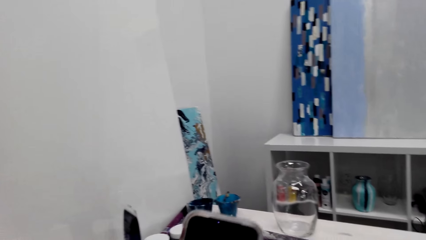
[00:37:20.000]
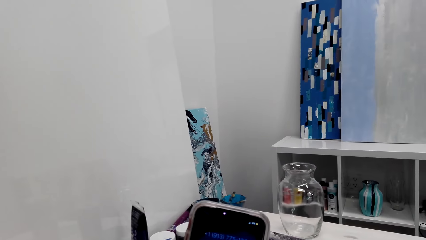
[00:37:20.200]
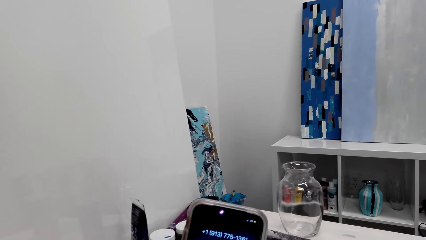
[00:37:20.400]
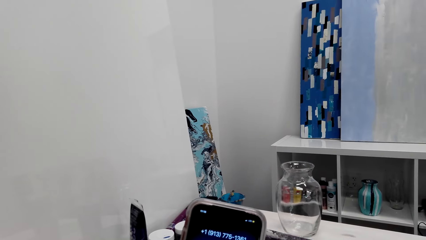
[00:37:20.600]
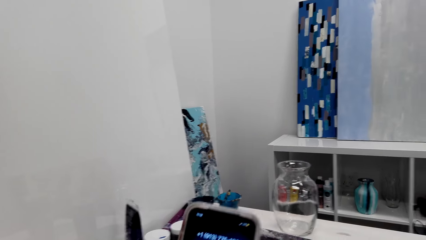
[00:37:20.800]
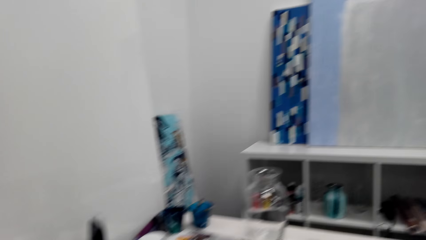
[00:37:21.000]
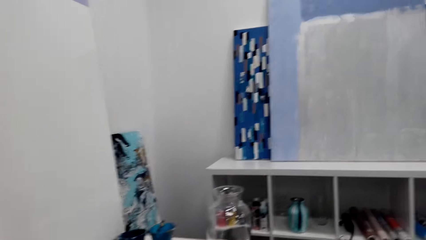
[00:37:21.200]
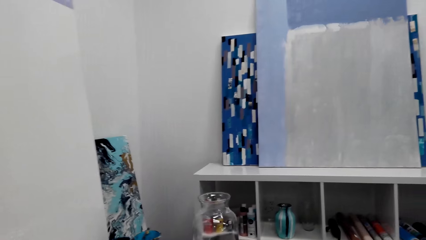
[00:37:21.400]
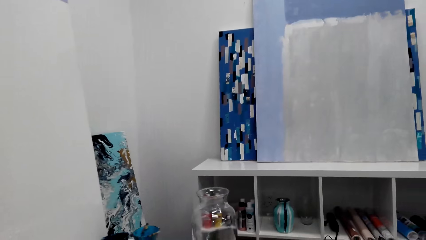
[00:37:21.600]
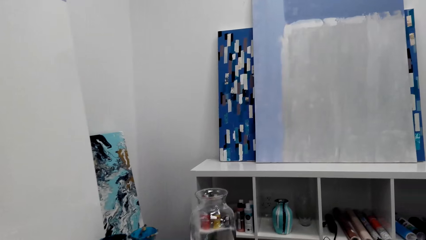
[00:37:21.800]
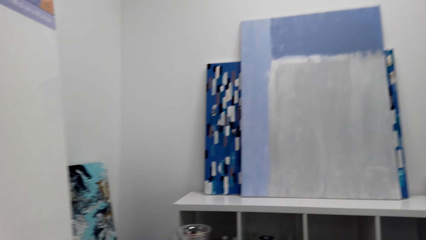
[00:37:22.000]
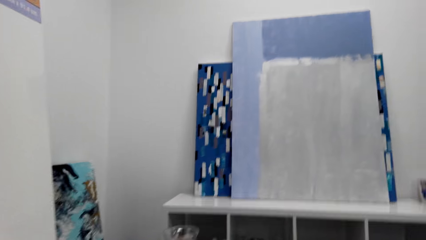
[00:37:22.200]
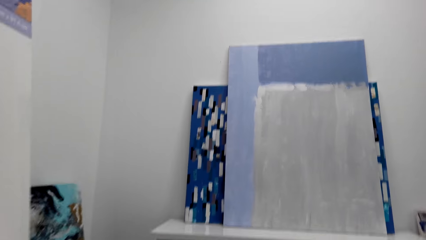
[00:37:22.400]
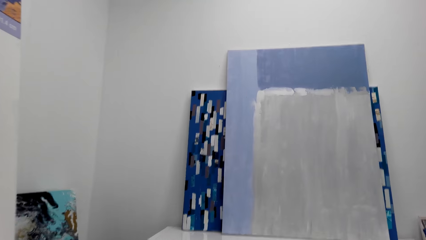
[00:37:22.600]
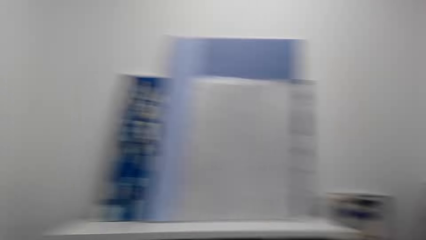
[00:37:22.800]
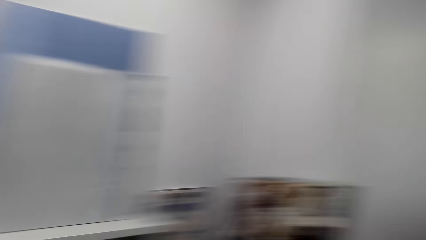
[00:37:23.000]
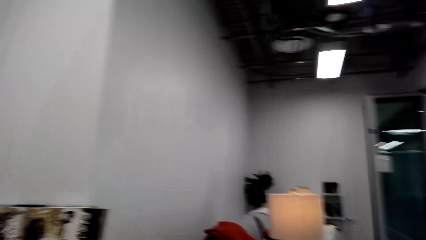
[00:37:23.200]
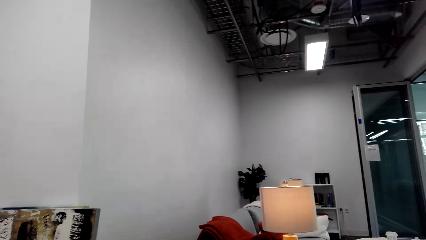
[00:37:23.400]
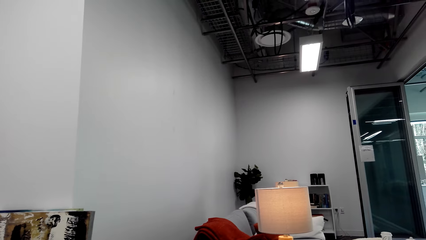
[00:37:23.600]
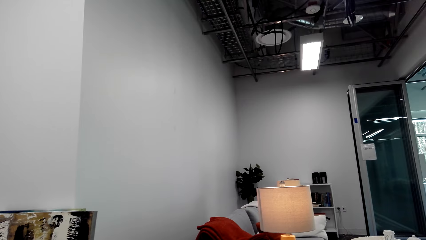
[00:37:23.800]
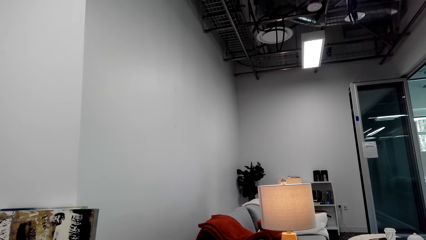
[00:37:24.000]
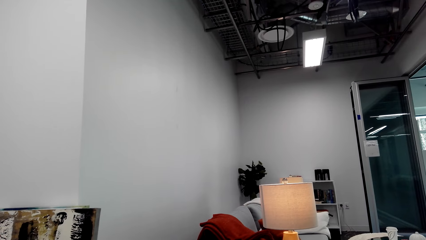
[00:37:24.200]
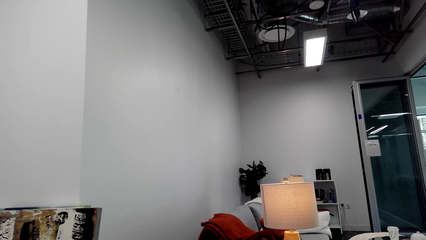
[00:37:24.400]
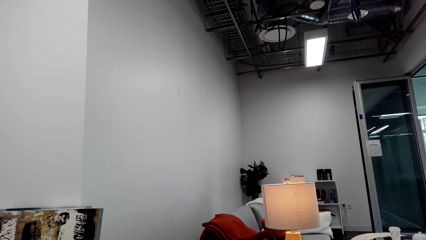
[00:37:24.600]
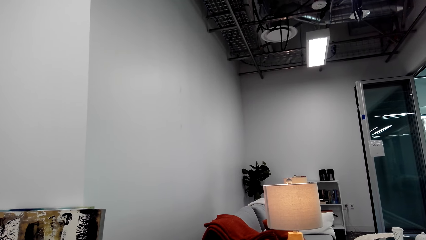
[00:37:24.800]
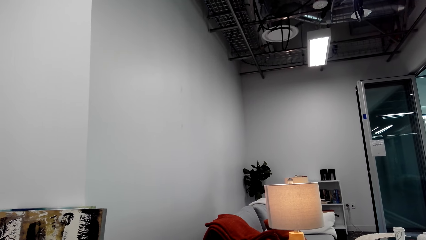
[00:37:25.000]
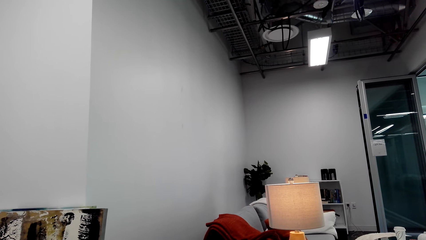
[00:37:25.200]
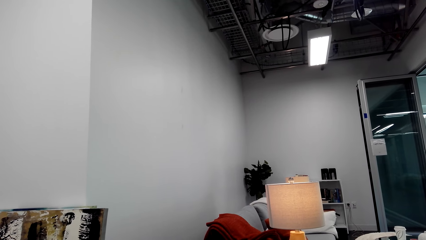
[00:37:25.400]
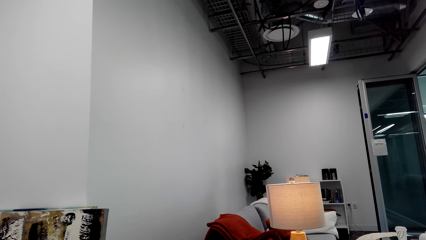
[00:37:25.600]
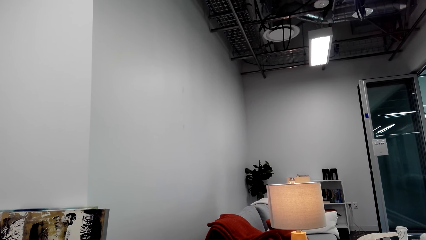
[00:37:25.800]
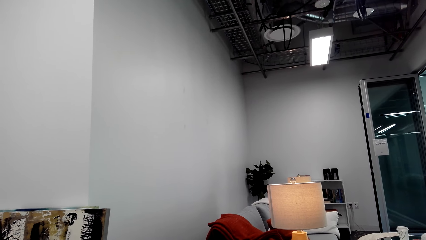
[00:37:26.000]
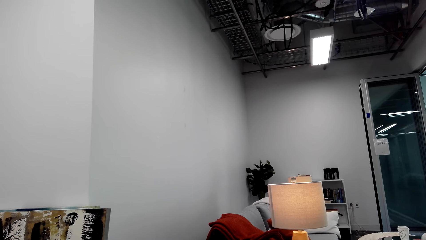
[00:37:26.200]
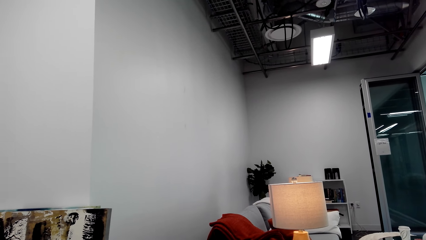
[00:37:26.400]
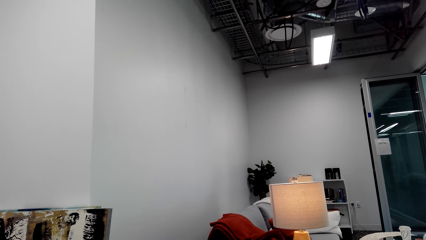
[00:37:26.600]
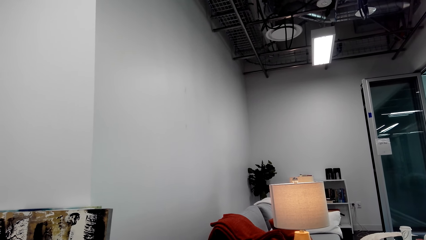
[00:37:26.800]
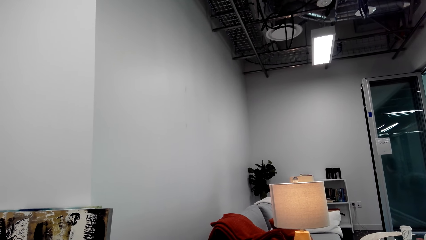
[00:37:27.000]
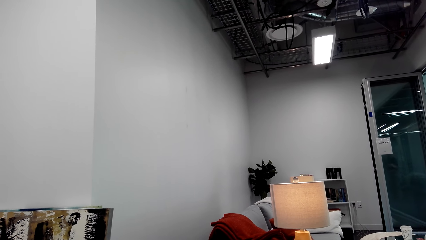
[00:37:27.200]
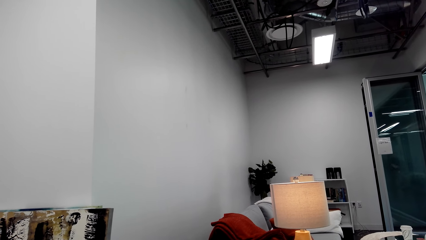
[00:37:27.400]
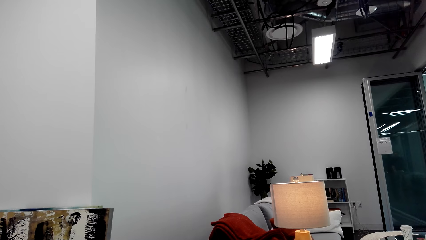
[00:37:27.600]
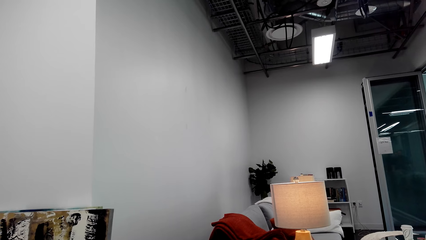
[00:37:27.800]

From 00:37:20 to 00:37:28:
The camera wearer operates the phone. They look at the phone. They look around.

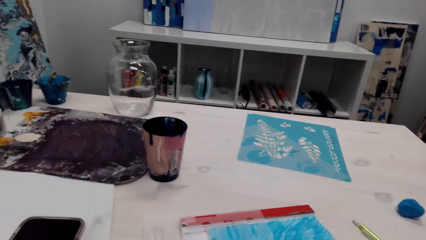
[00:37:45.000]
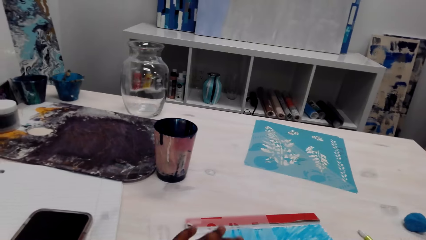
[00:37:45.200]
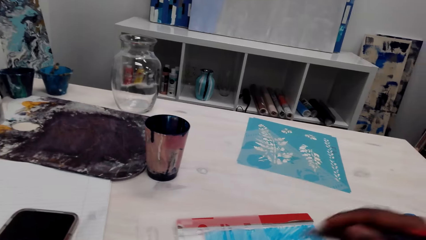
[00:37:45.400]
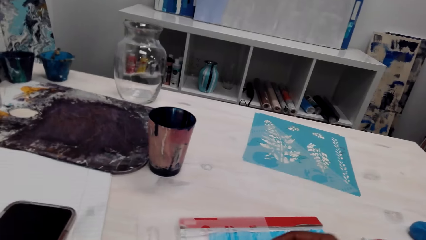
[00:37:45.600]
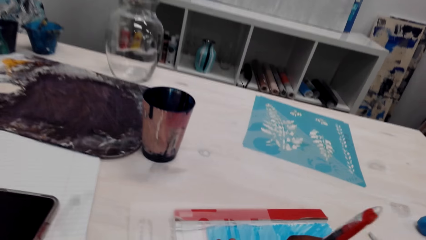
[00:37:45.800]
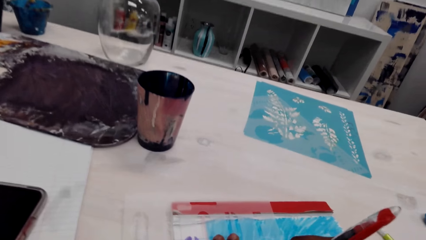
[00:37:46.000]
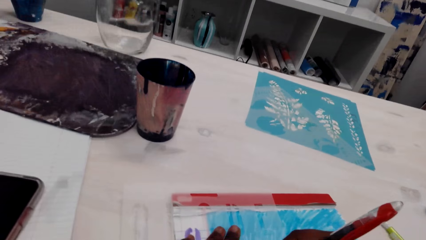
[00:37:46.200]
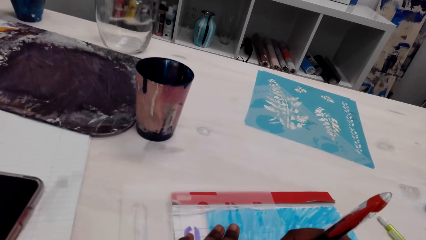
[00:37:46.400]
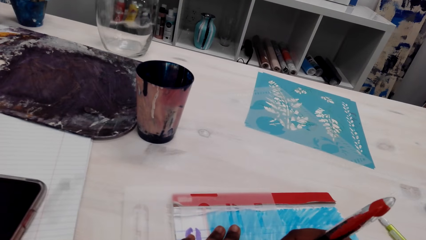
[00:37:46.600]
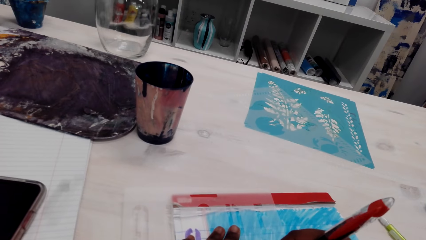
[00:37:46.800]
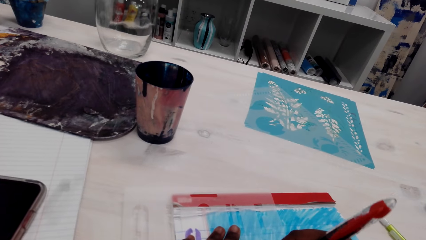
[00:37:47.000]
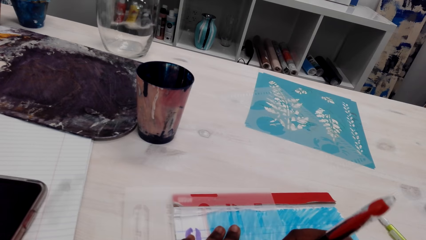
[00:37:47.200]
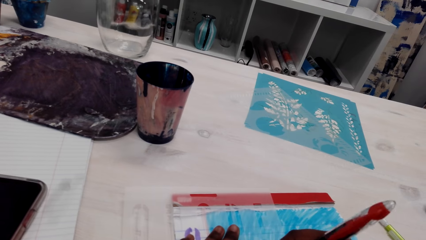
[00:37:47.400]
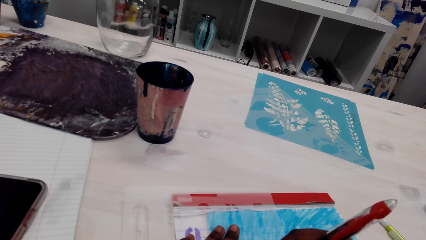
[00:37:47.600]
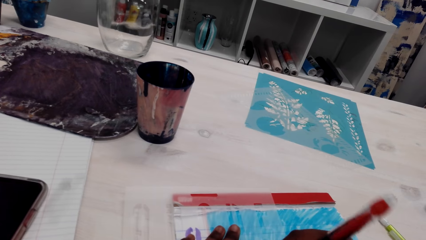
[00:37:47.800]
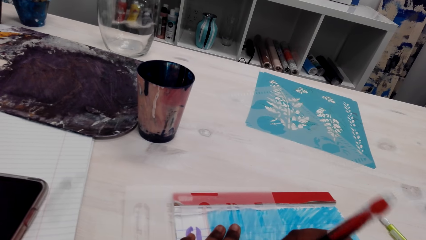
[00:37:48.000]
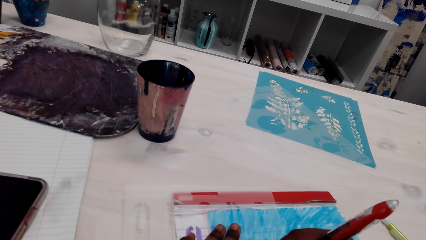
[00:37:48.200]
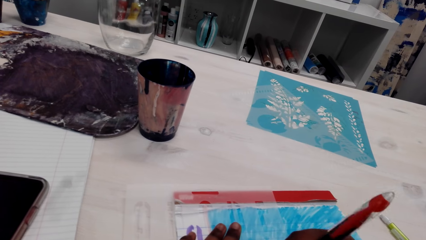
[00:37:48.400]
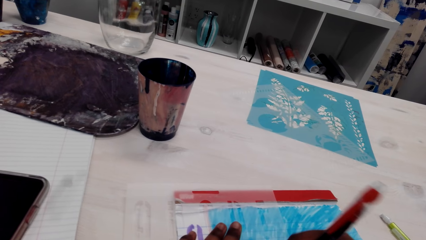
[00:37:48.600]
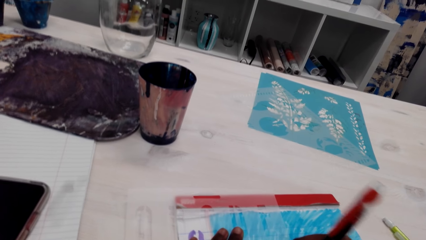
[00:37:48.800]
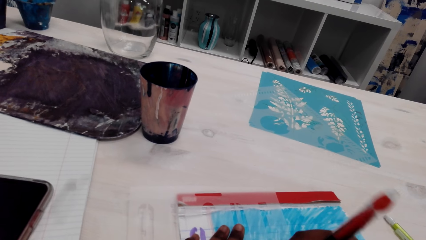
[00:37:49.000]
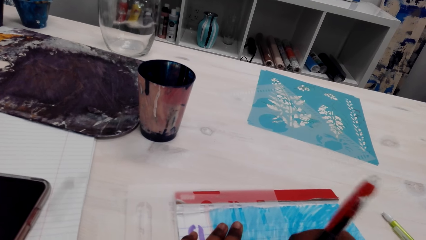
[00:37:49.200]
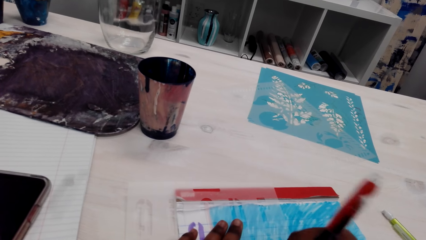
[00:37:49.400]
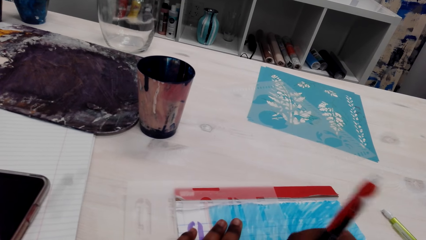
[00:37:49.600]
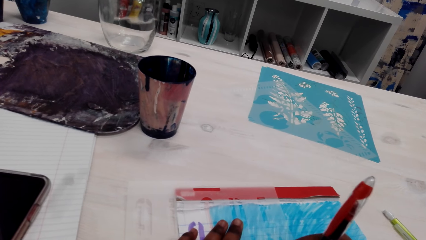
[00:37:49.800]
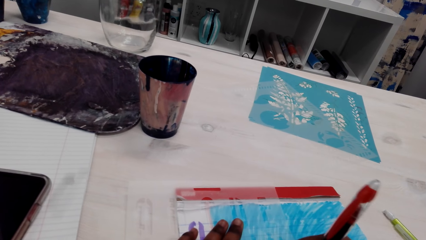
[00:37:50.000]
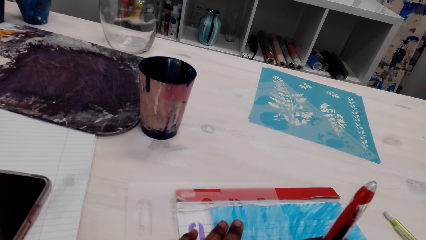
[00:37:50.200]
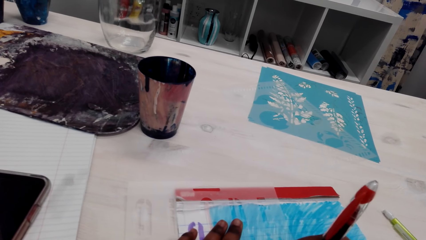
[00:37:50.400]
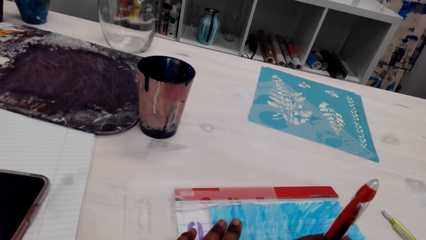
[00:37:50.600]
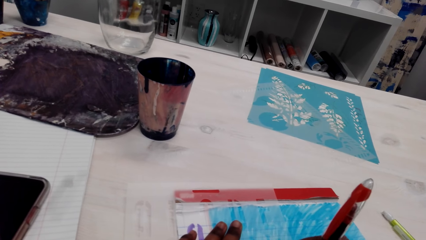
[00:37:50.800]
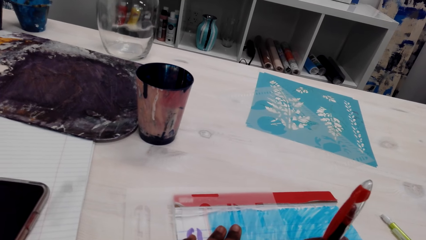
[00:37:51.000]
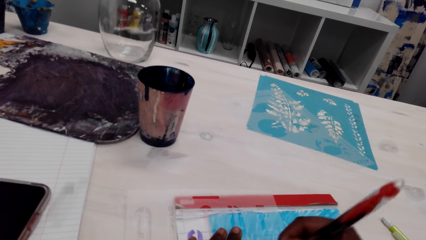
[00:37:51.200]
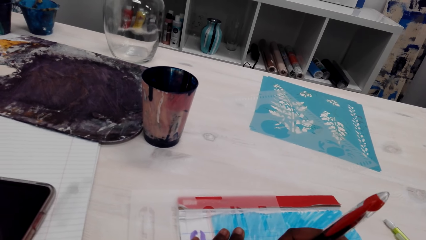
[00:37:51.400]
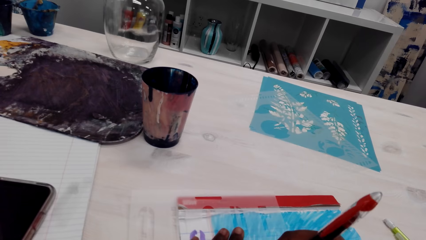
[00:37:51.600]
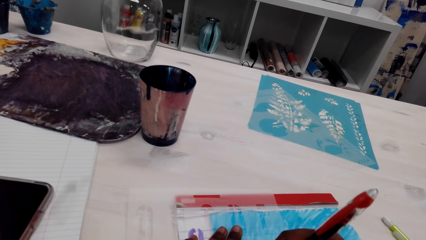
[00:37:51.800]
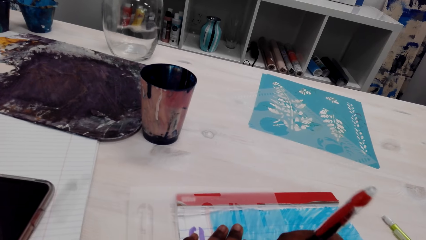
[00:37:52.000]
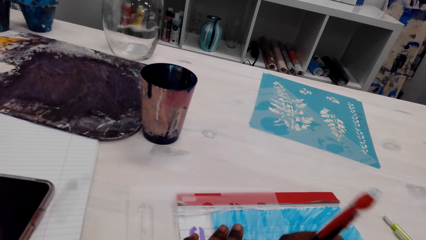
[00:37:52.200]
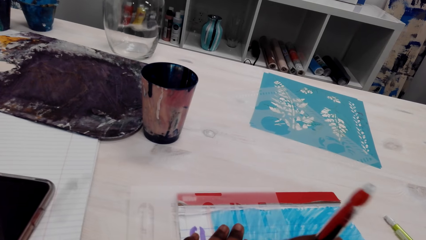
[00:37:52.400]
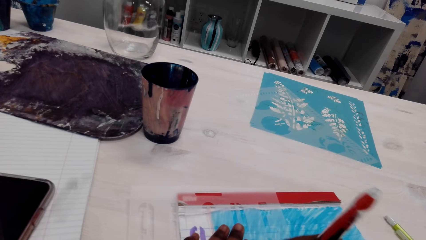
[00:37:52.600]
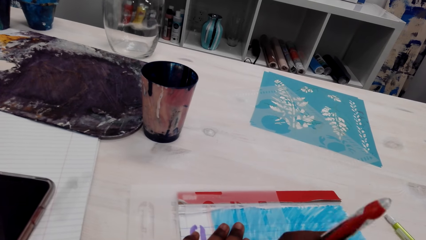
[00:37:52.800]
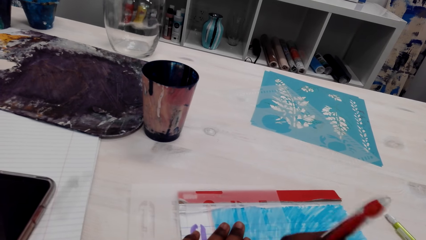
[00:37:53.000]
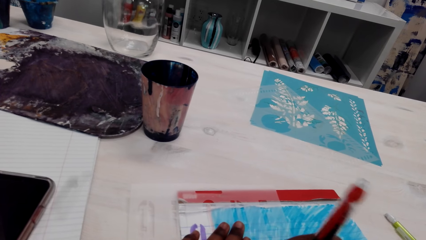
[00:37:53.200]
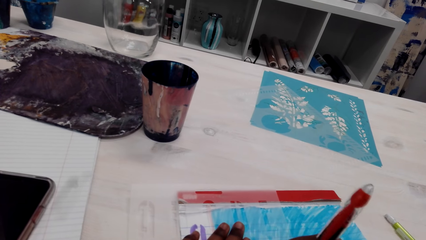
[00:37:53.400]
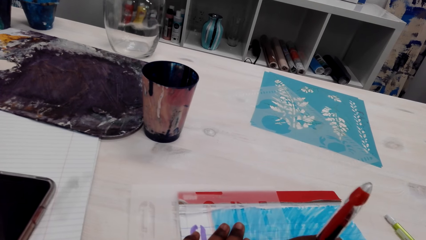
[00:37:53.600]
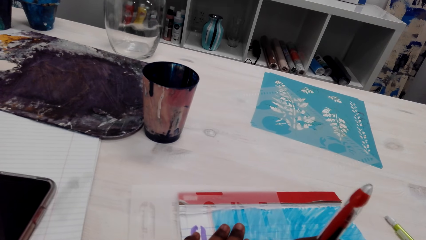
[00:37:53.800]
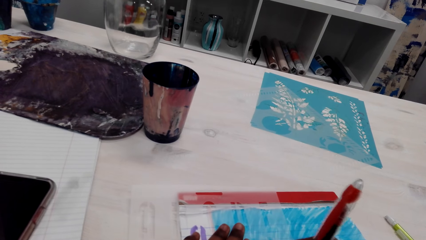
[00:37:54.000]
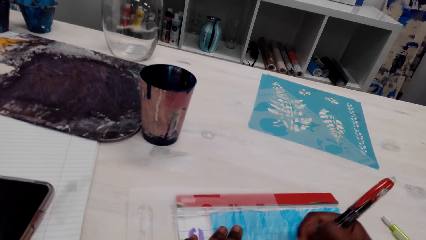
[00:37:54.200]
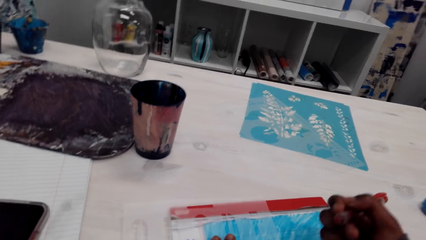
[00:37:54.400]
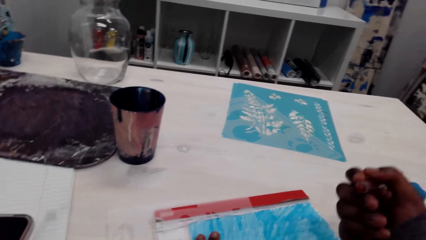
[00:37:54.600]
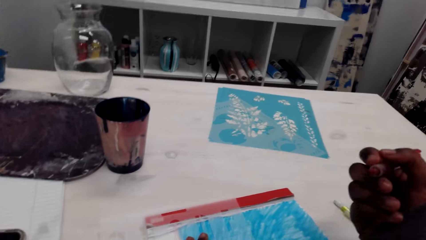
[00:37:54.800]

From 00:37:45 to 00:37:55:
The camera wearer traces out some letters on the paper.
